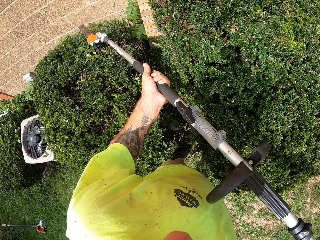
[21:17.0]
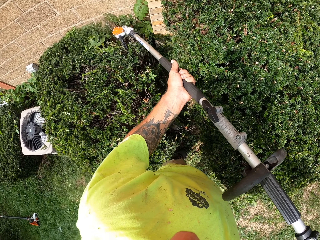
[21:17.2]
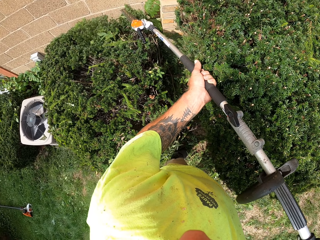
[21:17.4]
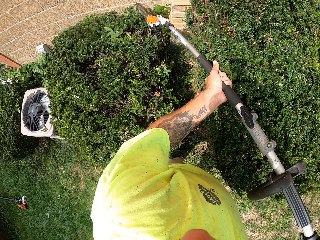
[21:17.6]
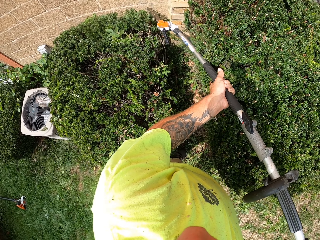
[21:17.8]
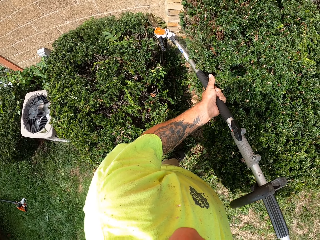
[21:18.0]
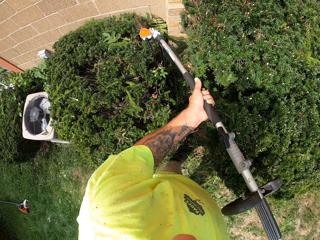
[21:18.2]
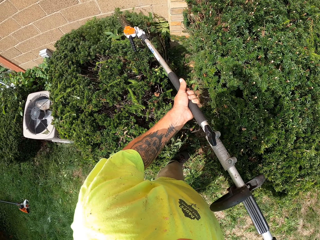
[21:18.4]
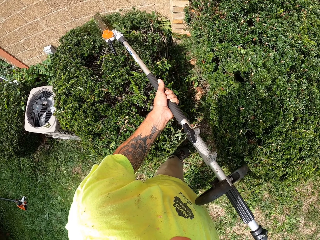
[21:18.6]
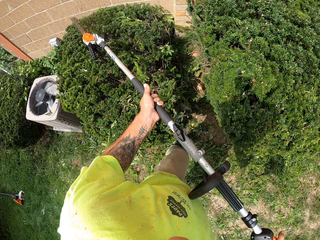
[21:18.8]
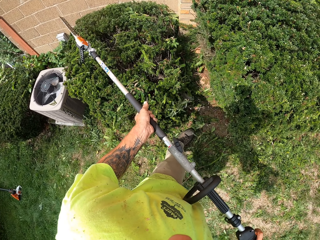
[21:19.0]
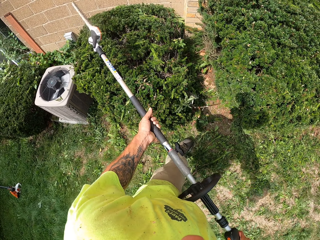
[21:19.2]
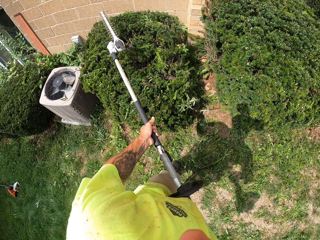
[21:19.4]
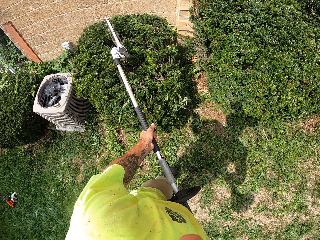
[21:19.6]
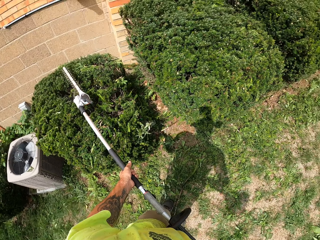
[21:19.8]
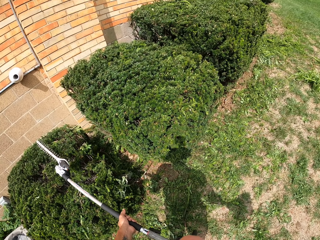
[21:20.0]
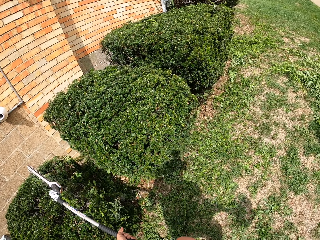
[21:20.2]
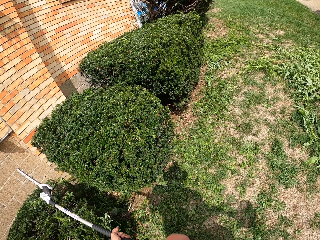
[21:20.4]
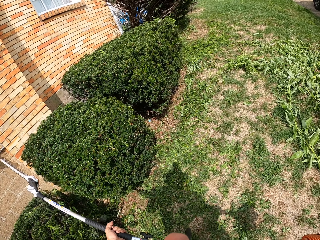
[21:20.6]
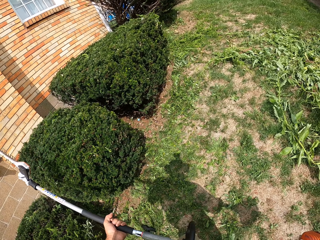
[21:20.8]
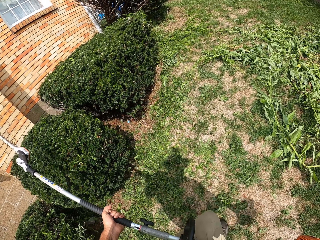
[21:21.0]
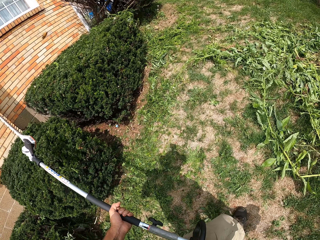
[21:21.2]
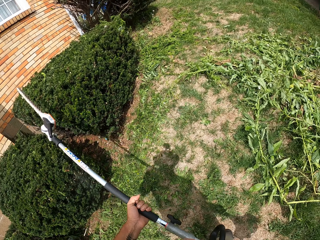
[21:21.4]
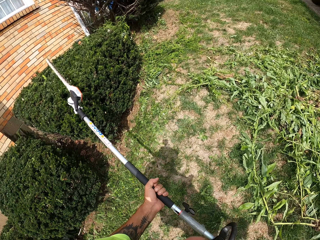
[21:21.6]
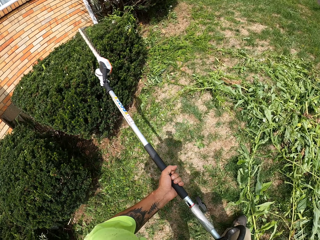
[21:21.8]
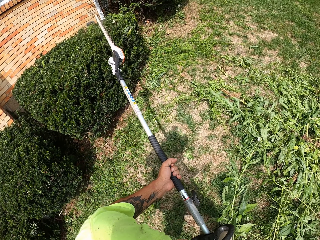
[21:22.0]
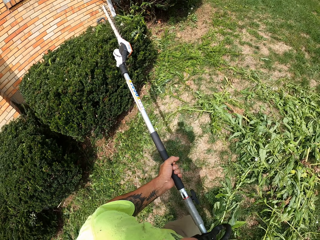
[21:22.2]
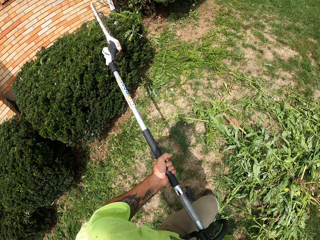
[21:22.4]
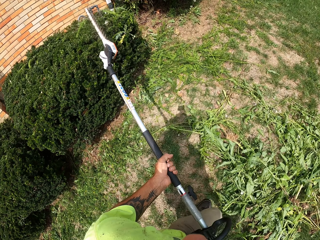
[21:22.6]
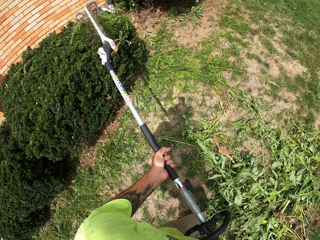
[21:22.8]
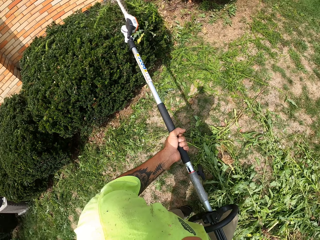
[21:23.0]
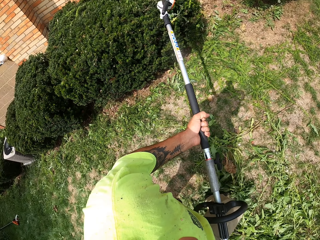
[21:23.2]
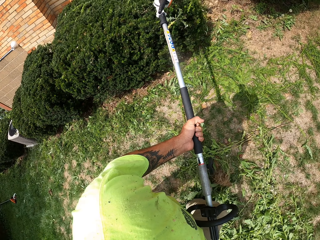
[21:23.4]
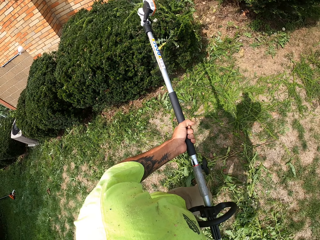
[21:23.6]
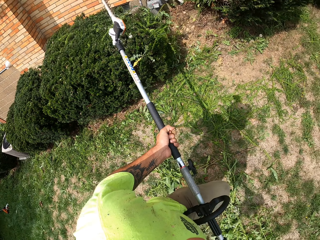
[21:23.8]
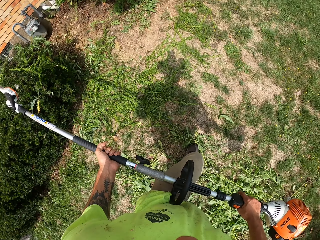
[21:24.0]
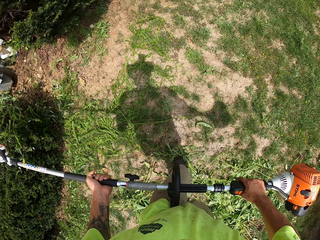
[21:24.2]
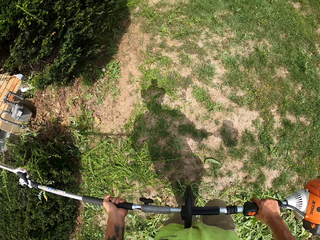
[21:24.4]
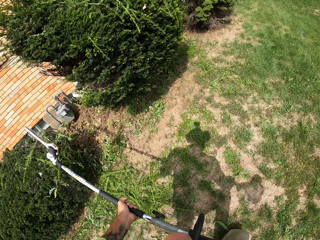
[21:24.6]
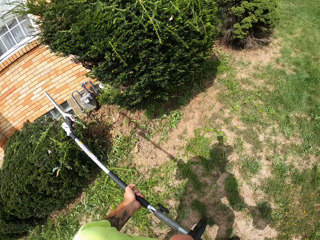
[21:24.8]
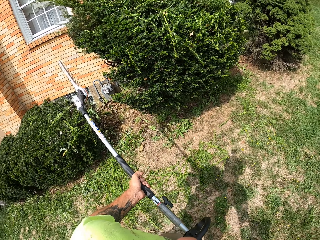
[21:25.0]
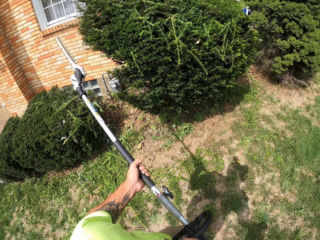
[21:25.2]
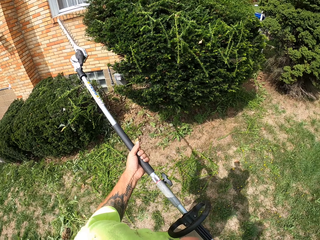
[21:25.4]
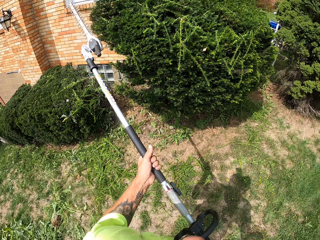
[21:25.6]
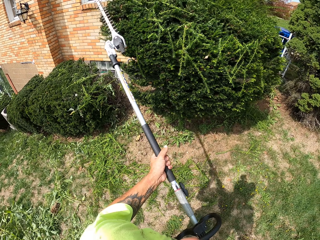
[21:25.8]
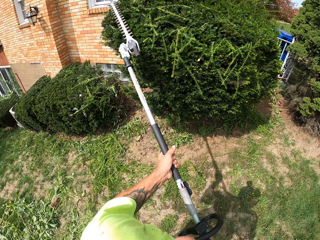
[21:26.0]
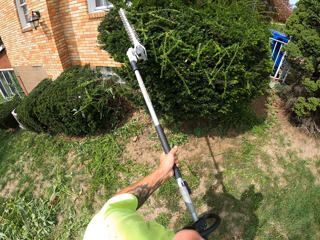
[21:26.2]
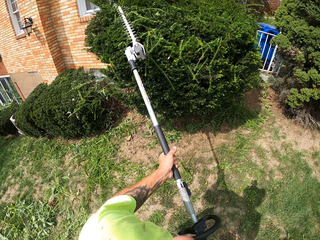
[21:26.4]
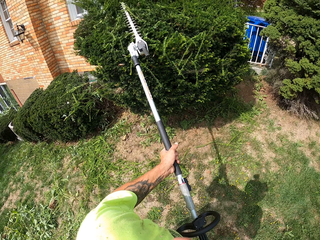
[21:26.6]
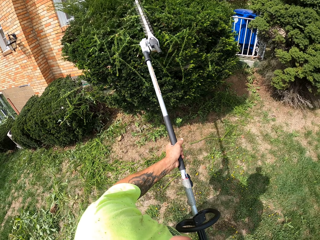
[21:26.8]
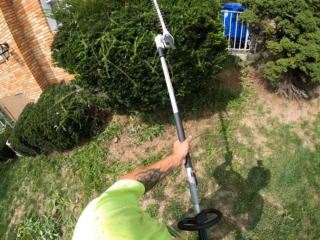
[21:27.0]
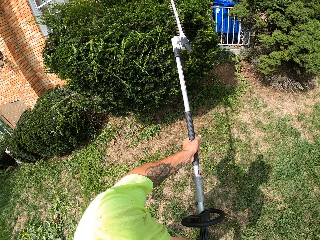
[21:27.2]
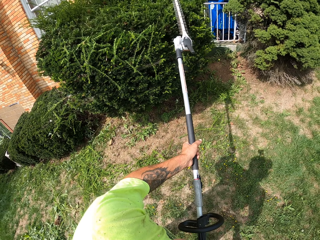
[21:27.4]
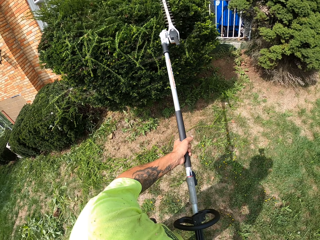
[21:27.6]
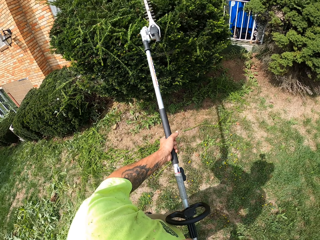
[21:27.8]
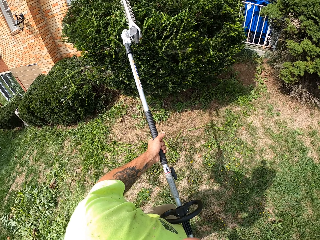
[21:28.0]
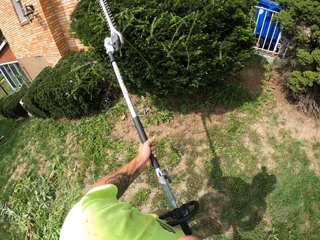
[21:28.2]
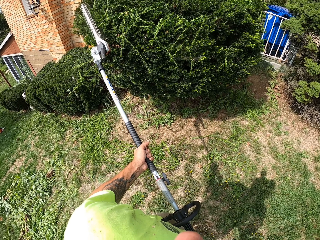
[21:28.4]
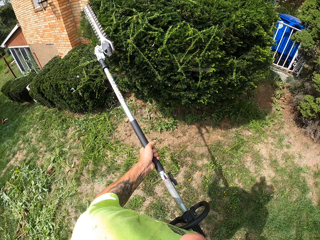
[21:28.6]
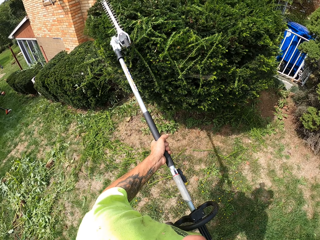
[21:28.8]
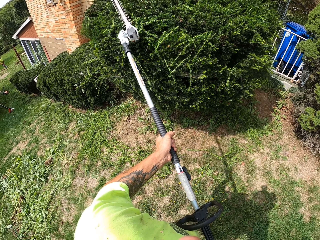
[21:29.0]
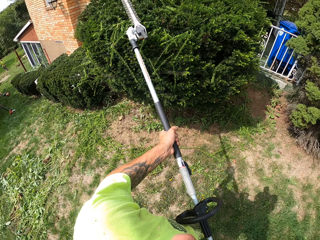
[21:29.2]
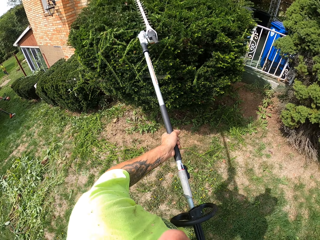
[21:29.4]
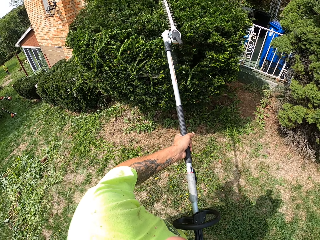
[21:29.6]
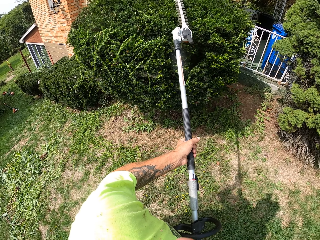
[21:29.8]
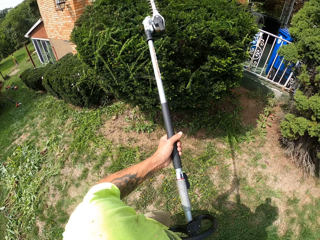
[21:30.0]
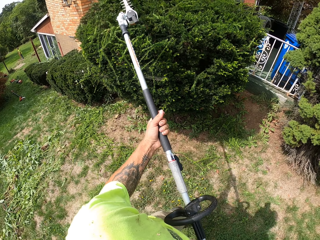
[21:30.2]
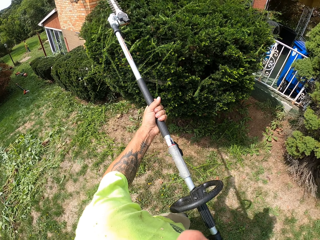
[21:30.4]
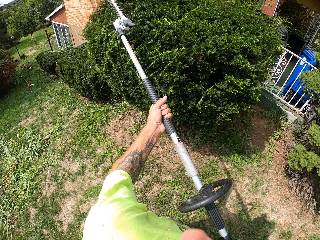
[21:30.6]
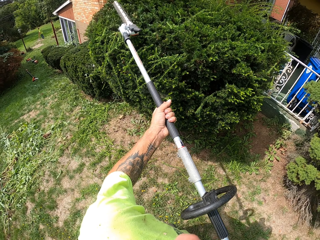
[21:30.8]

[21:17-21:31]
The camera wearer walks around in the garden with the electric edge trimmer in his hands. He trims the flower in the garden with the electric edge trimmer in his hands.

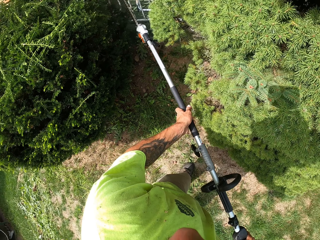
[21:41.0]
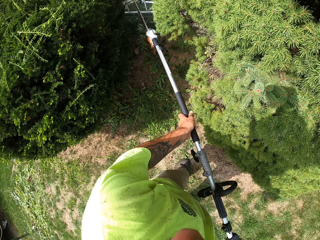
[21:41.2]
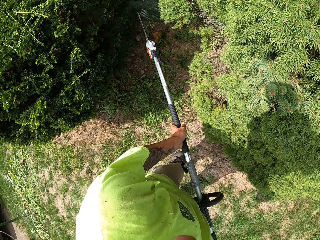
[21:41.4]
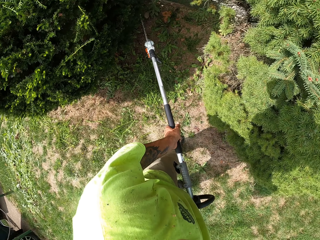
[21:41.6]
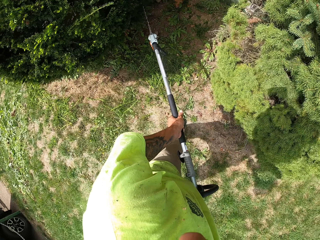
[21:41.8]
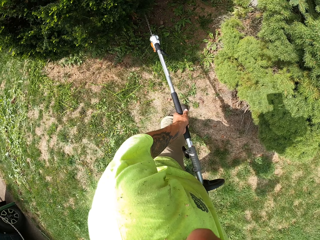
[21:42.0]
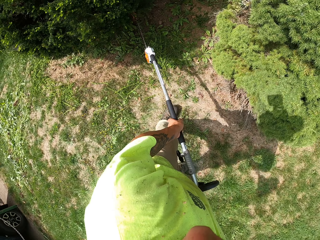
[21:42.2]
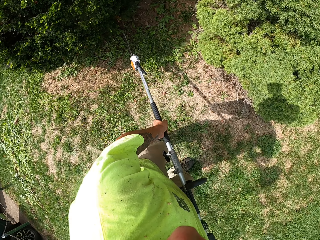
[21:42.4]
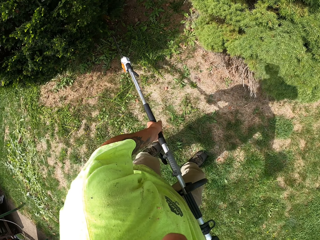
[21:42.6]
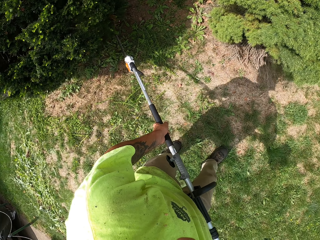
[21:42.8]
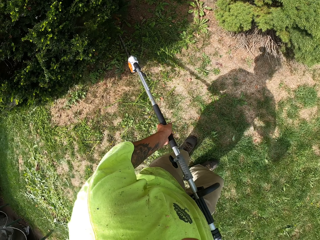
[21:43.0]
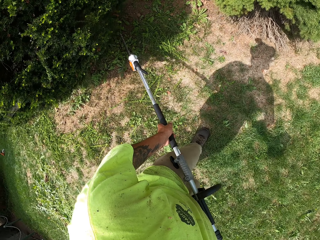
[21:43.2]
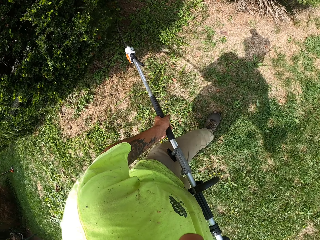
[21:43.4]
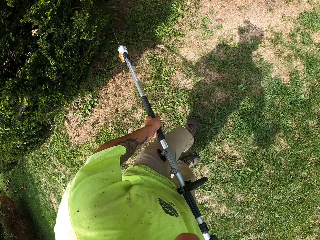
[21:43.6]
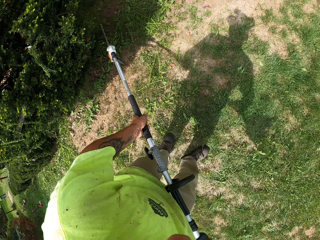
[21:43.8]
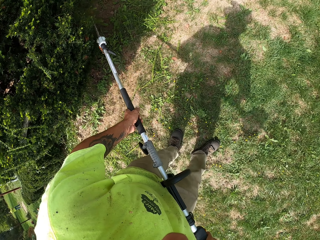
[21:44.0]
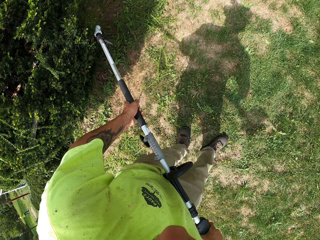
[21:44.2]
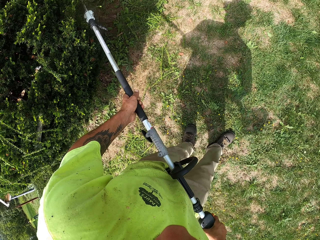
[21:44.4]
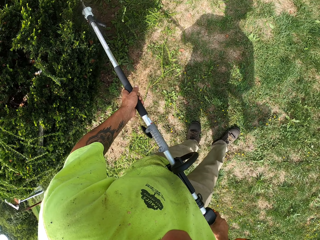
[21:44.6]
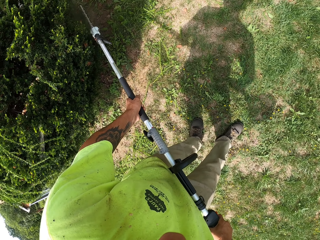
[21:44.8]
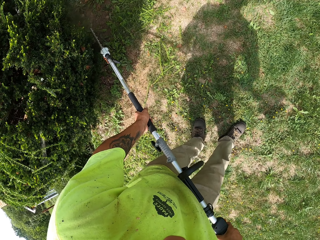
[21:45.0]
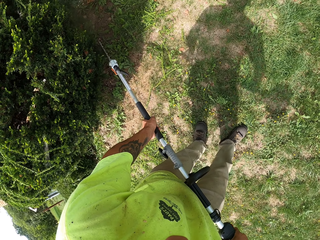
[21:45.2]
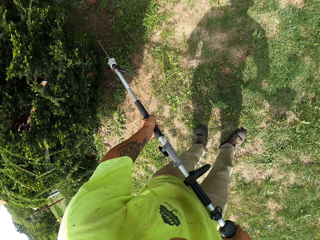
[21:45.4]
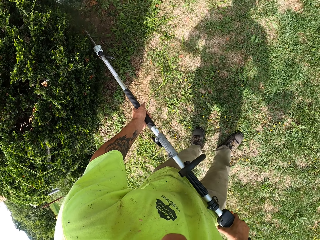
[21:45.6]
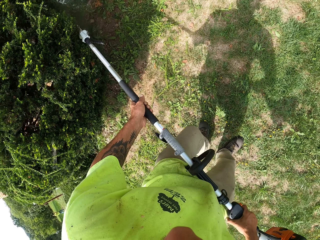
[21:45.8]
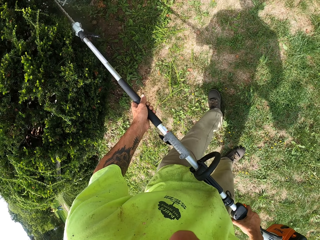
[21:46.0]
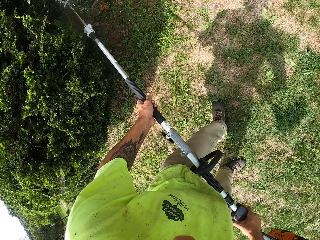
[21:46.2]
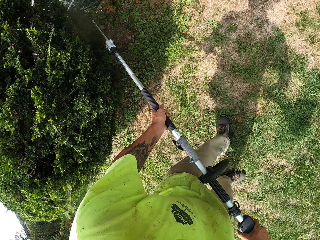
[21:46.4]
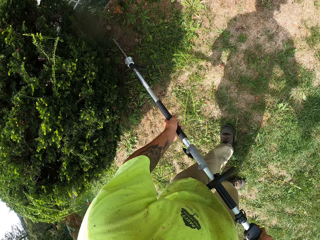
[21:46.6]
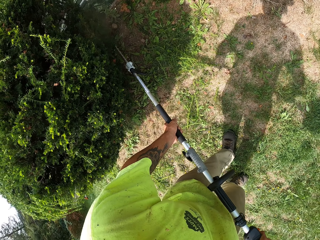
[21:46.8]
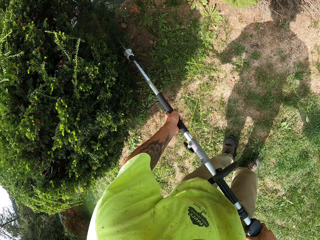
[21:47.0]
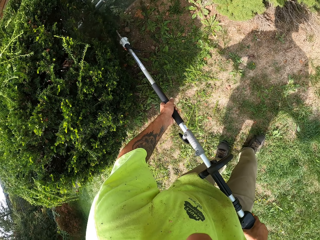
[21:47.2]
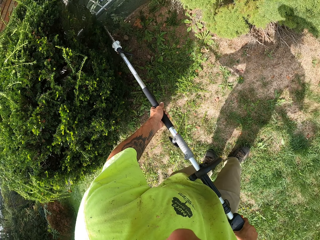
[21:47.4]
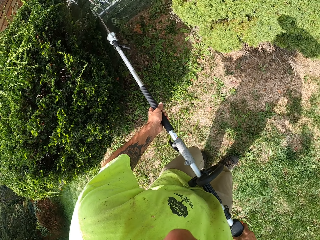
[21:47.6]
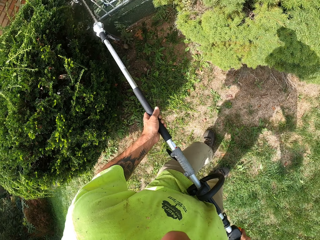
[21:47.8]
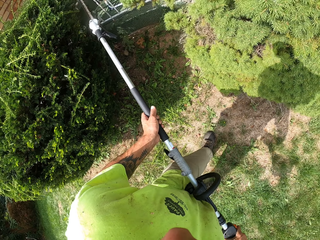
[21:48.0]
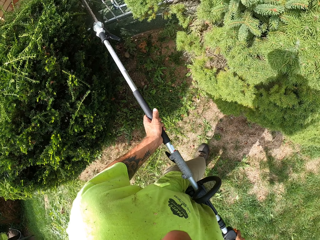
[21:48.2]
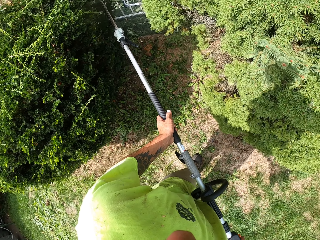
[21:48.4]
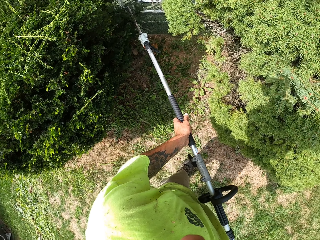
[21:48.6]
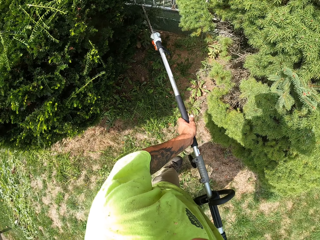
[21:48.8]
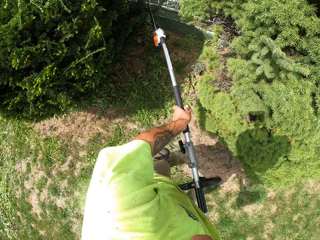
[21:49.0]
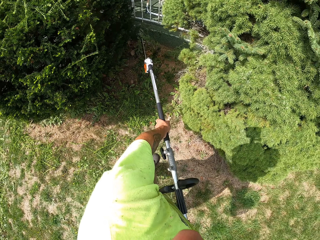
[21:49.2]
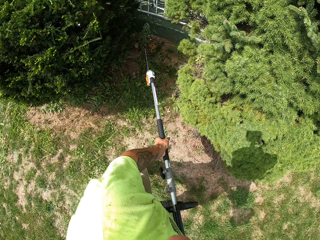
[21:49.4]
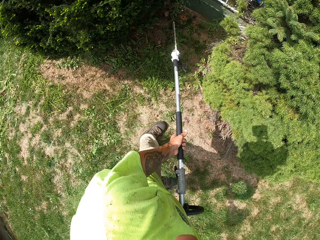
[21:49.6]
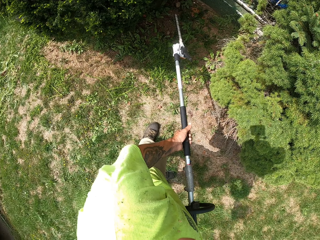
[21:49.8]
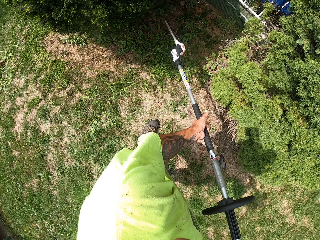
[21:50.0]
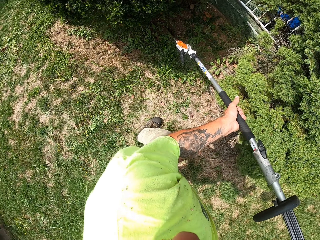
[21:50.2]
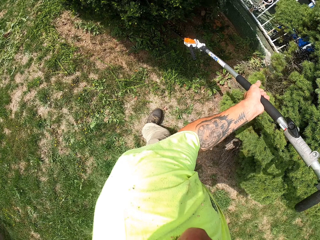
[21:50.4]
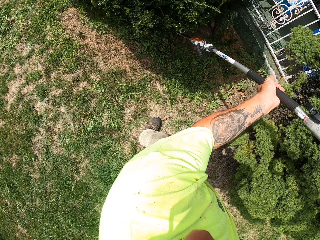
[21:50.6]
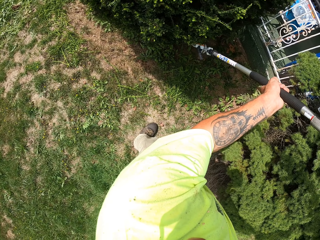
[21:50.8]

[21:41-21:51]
The camera wearer takes a few steps back. They trim a shrub with a hedge trimmer. They take a few steps.
